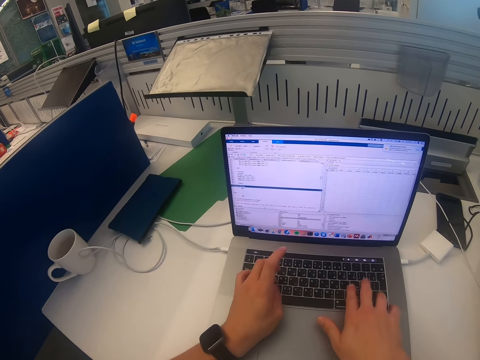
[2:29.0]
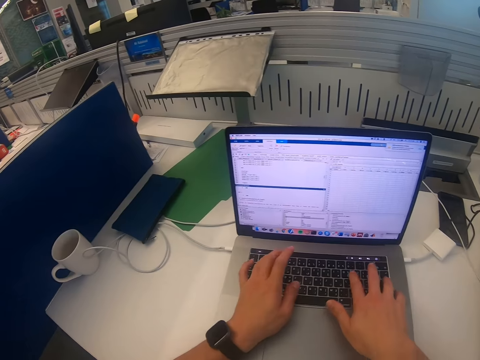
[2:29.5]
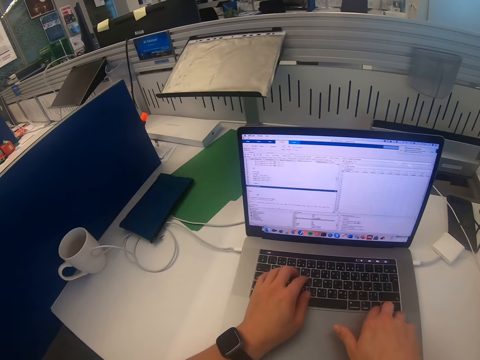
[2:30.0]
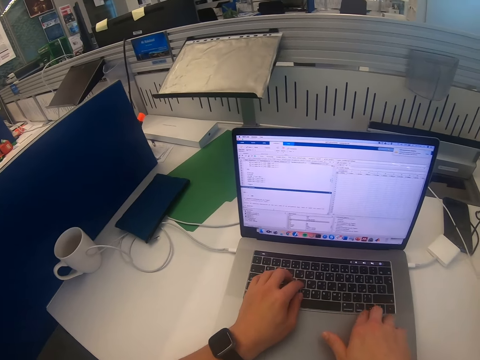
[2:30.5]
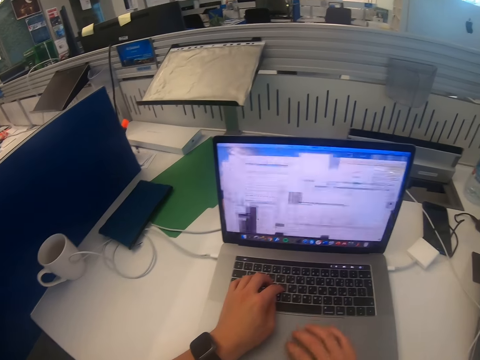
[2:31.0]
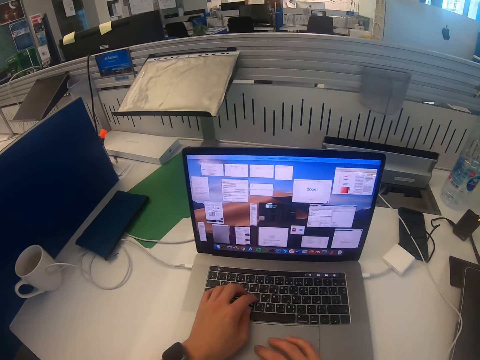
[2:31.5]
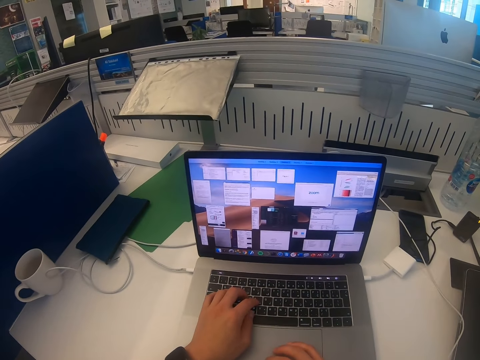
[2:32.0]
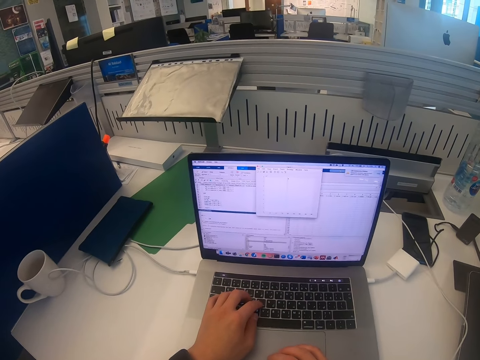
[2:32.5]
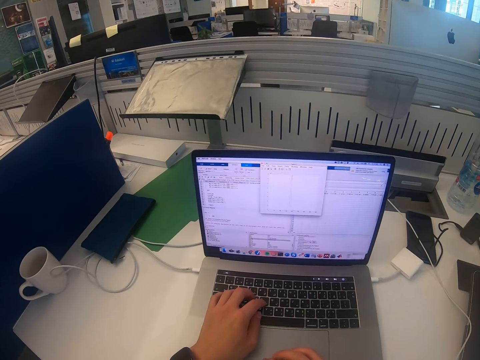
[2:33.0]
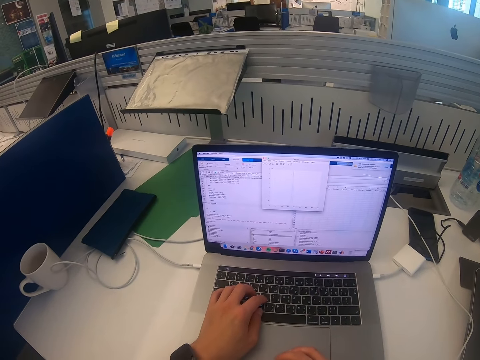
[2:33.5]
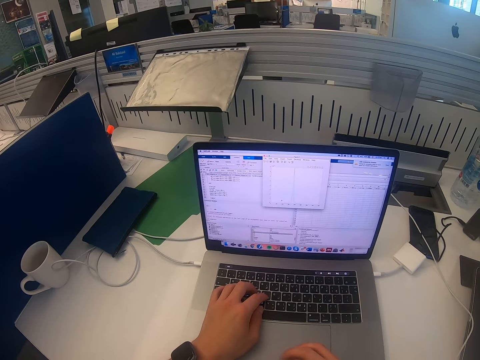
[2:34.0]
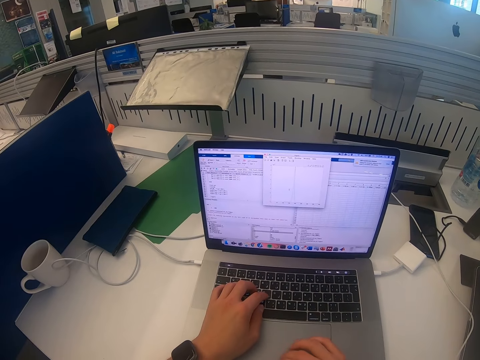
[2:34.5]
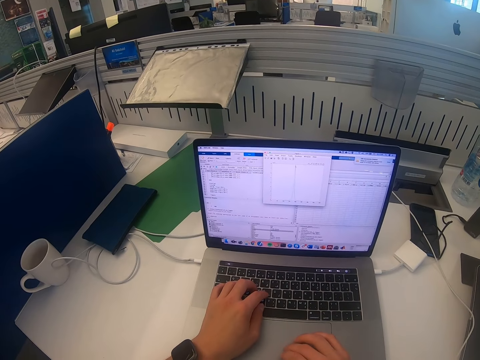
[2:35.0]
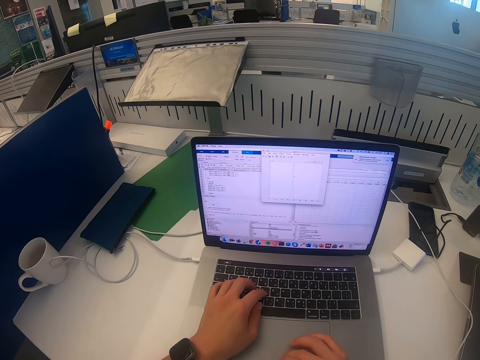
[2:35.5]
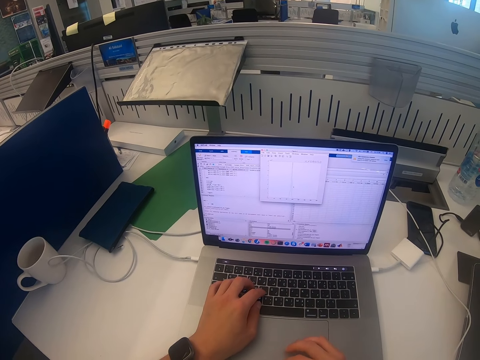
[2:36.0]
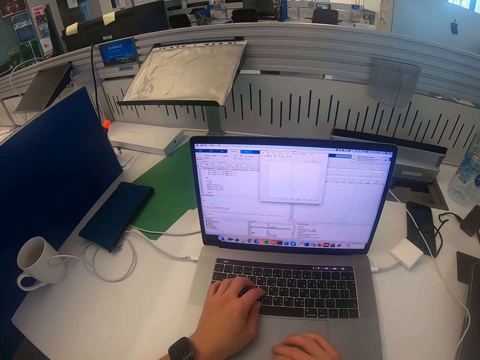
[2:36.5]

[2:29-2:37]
The camera wearer scrolls the laptop.

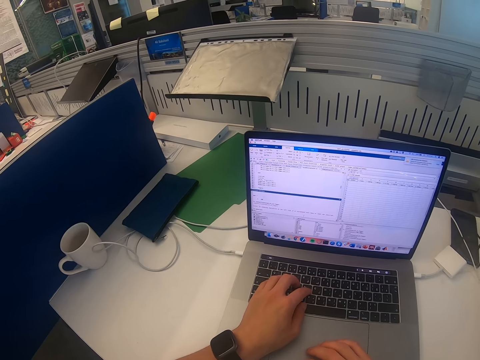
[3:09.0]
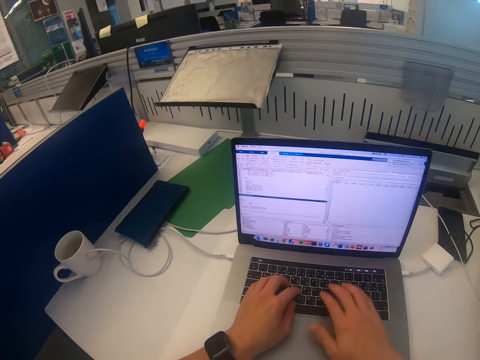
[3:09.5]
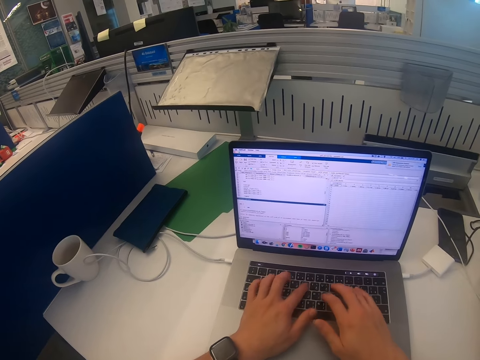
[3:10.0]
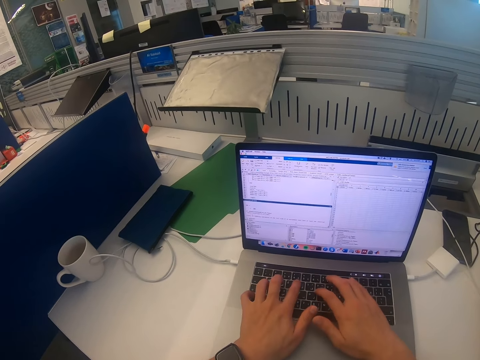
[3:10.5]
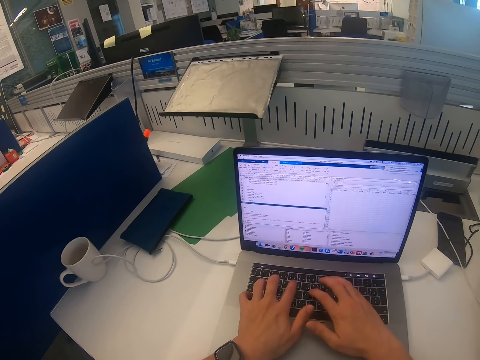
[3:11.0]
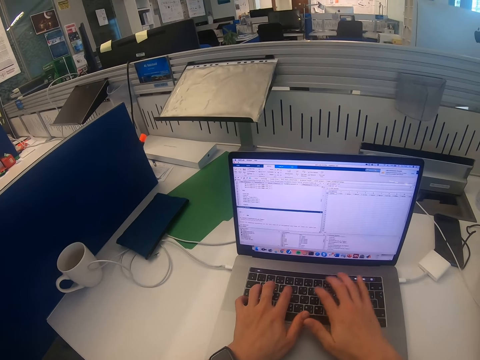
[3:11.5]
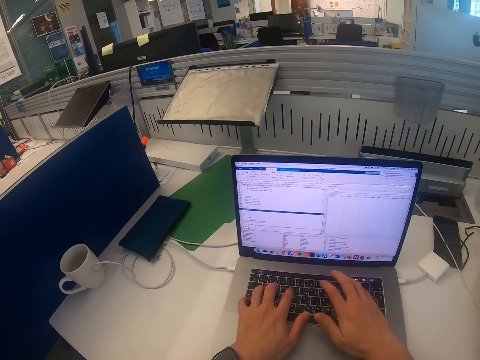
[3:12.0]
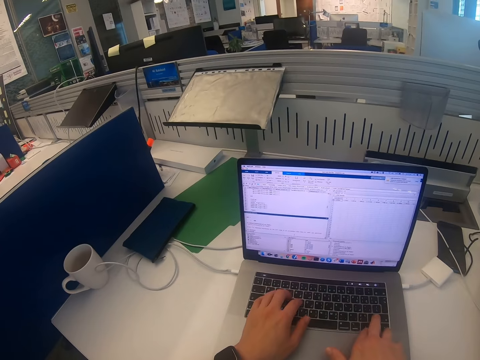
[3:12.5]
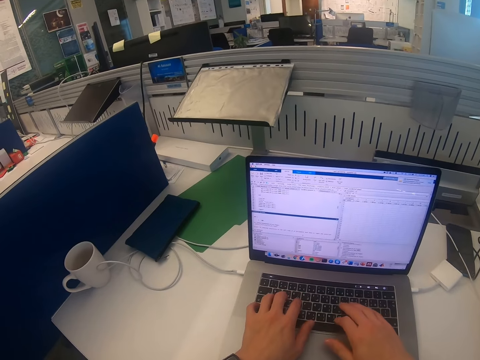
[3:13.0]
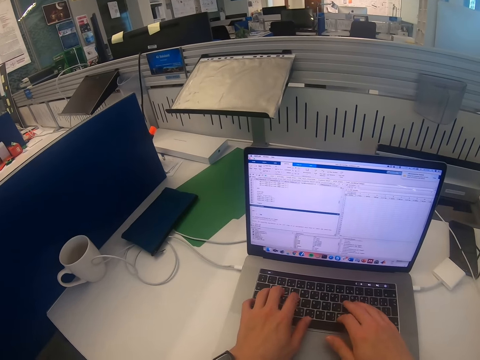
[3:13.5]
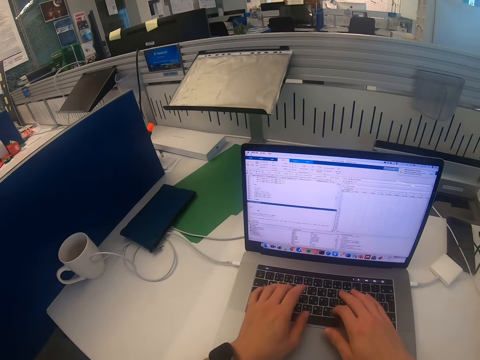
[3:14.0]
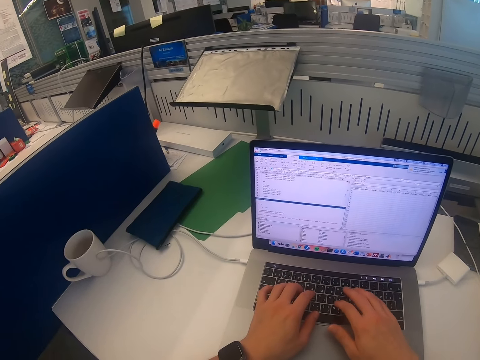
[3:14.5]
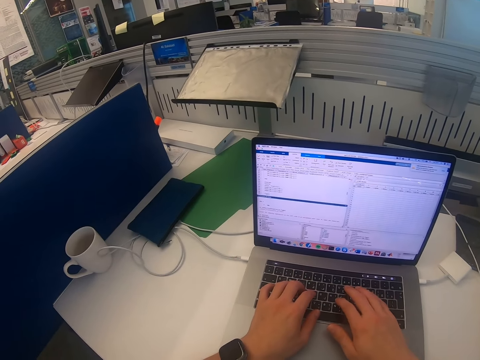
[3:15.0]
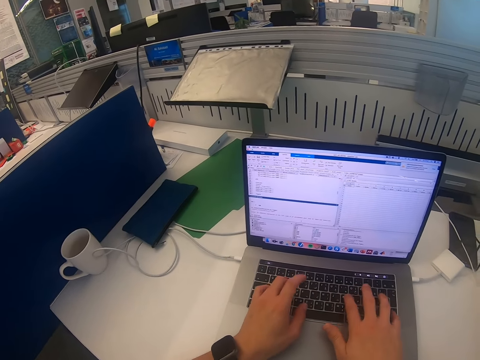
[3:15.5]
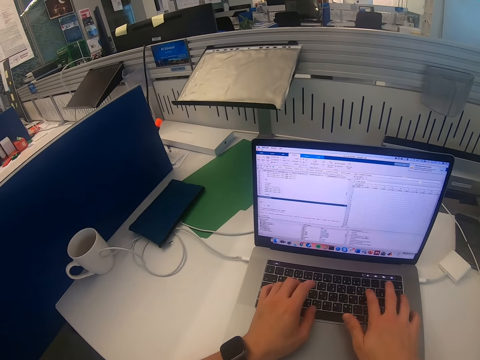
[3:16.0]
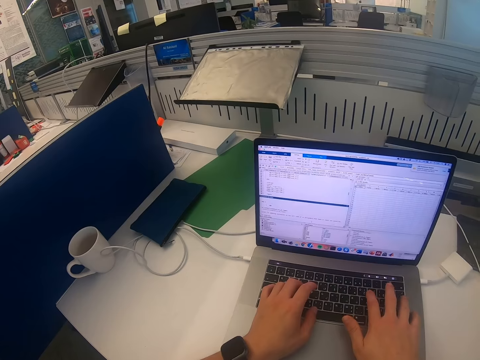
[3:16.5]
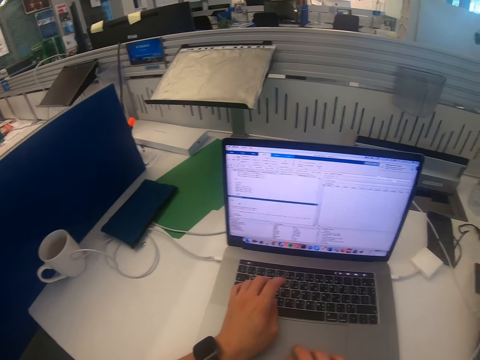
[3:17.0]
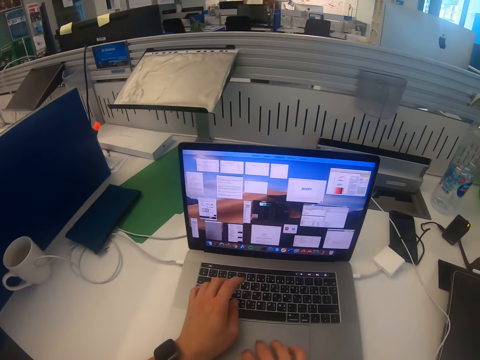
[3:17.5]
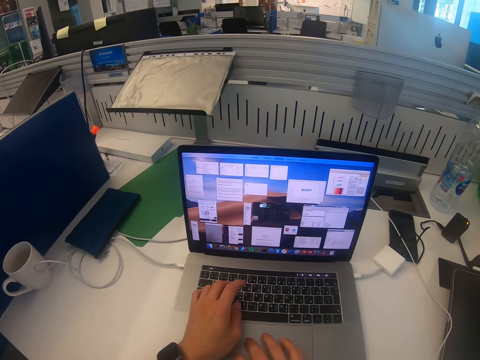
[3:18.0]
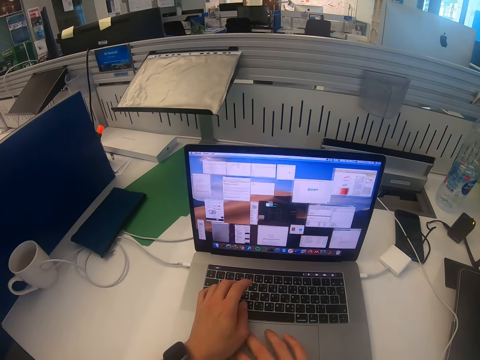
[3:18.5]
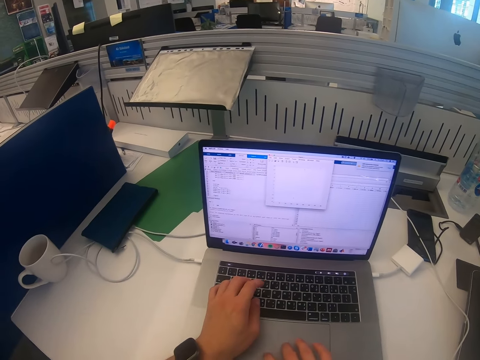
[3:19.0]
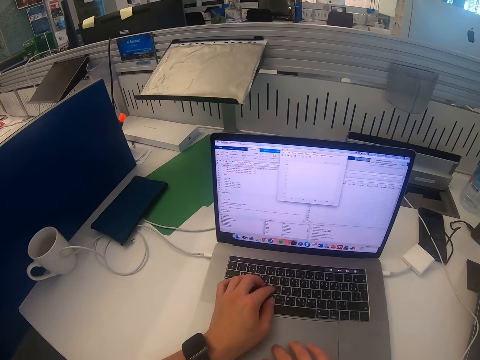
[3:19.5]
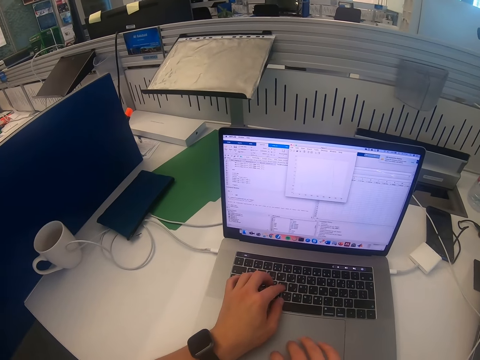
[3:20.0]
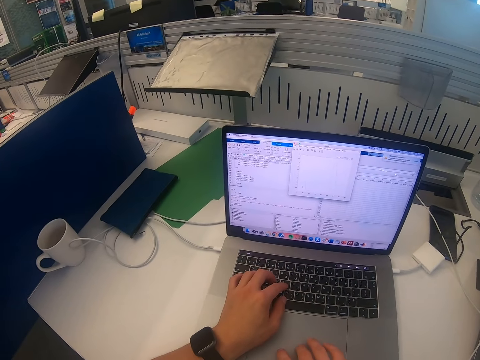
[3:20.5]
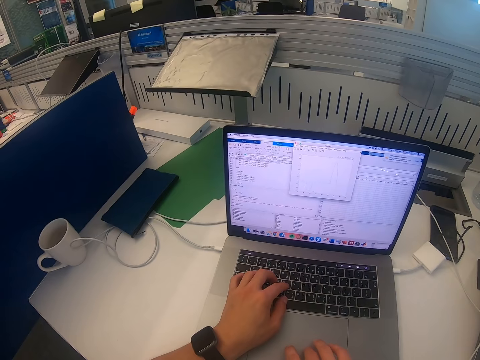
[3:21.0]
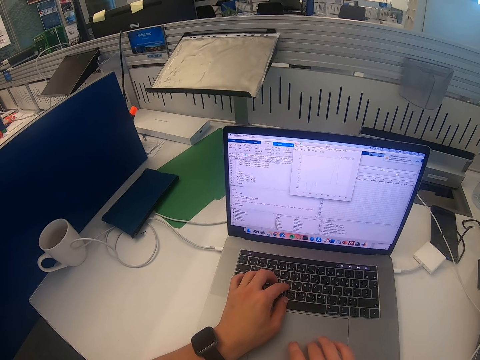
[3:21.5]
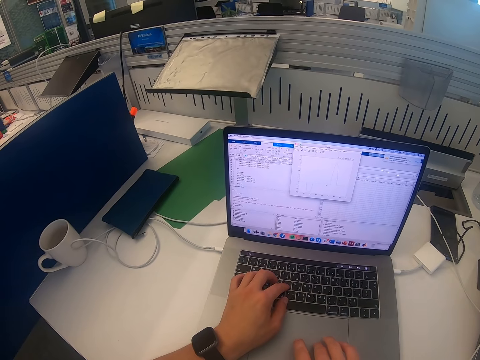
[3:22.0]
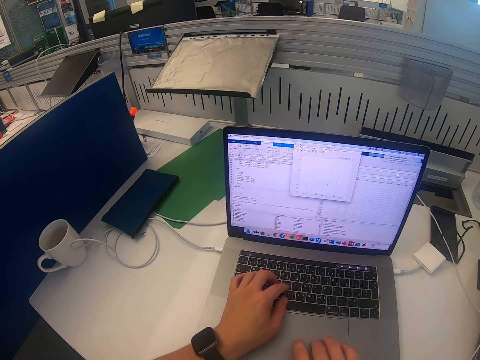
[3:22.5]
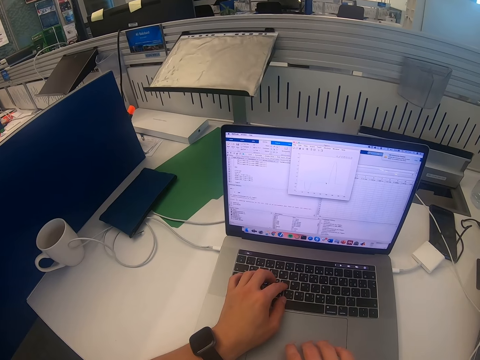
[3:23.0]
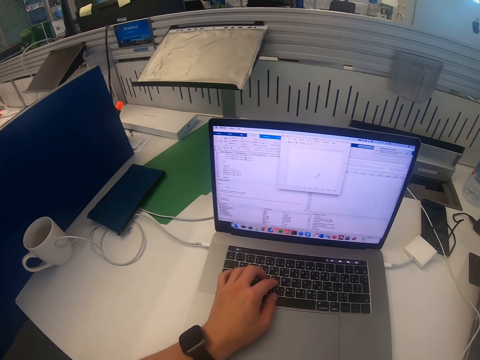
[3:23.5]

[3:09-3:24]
The camera wearer types using the laptop. They scroll the laptop.

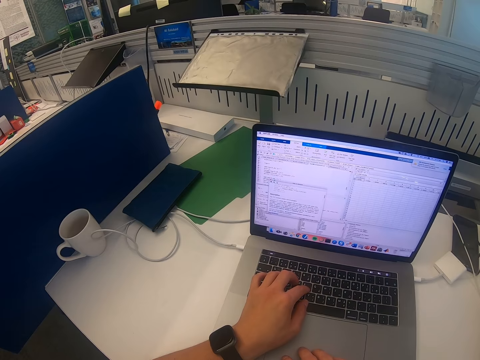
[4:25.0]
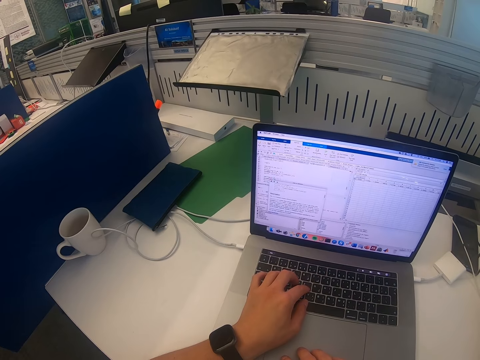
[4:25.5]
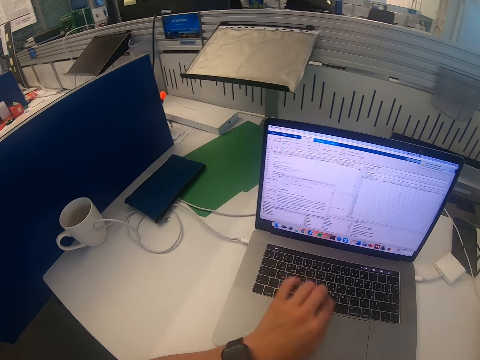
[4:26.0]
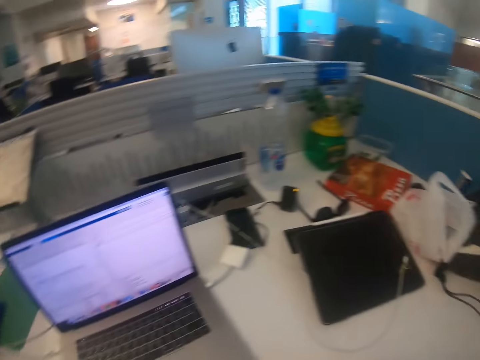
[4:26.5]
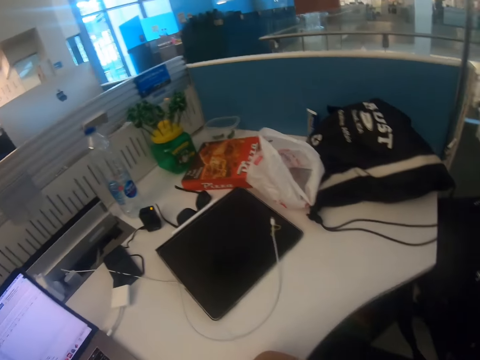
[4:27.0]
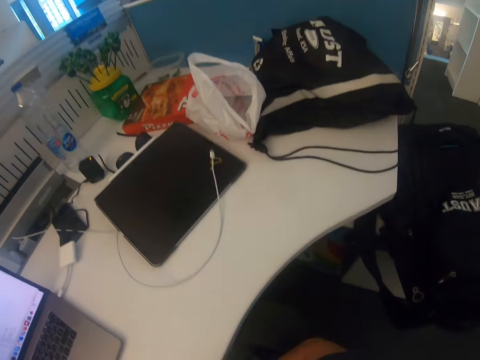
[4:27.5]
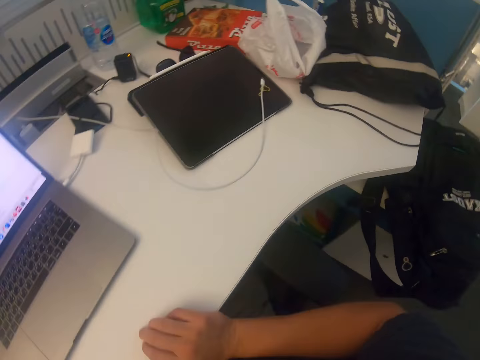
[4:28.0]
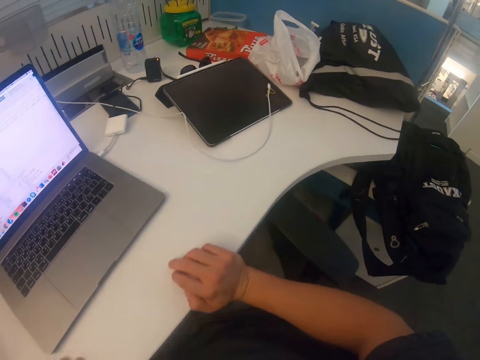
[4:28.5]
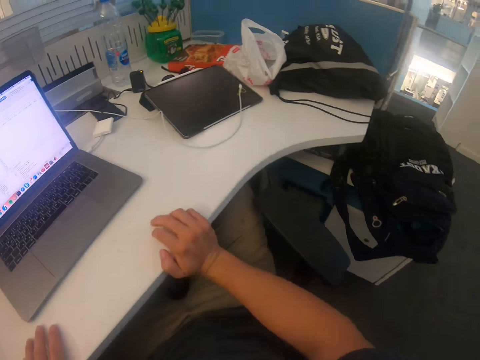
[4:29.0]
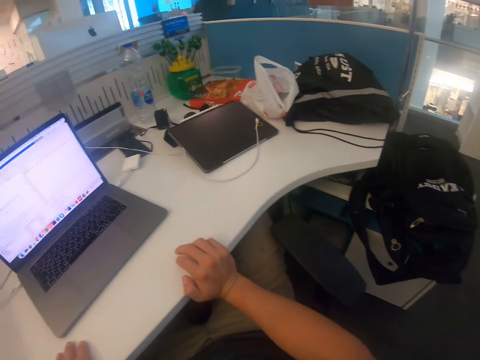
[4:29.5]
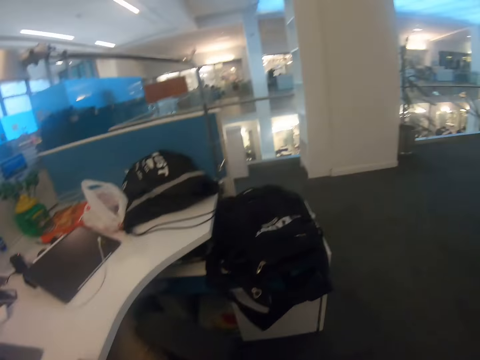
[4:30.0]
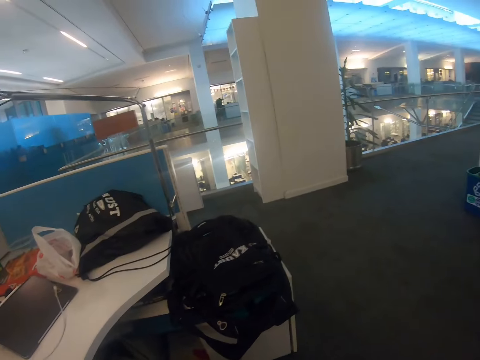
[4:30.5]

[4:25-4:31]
The camera wearer puts the hand down. They stare around the office. They walk around the room. They touch the table.
